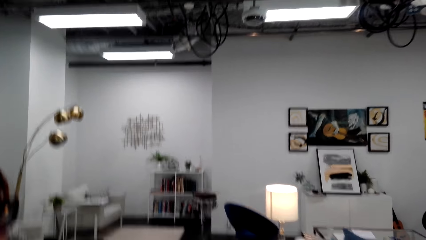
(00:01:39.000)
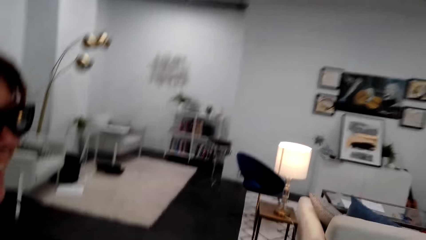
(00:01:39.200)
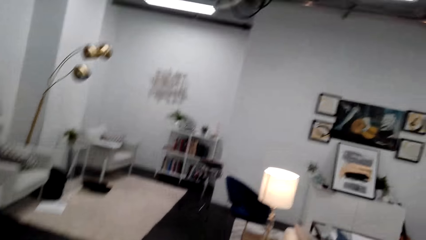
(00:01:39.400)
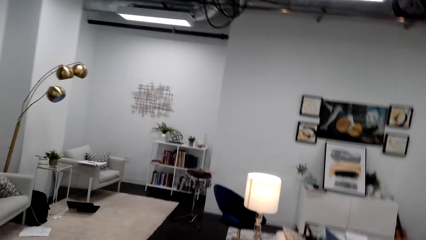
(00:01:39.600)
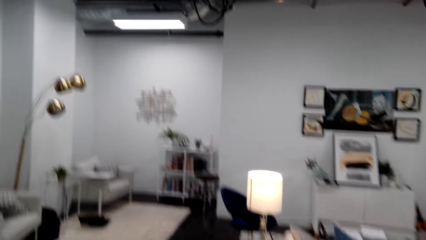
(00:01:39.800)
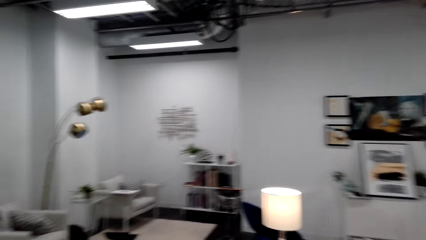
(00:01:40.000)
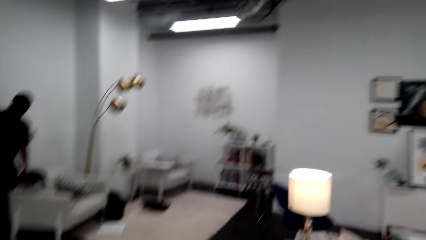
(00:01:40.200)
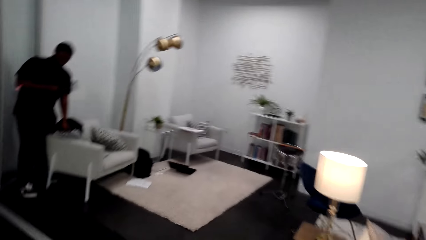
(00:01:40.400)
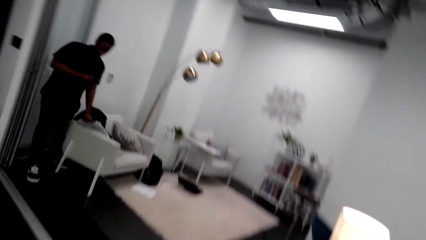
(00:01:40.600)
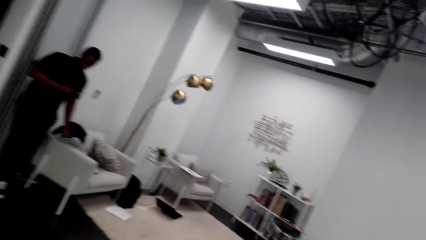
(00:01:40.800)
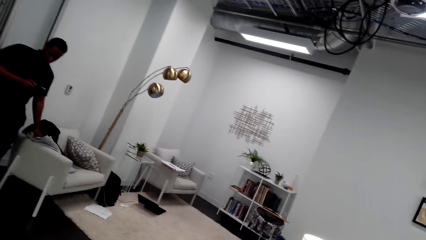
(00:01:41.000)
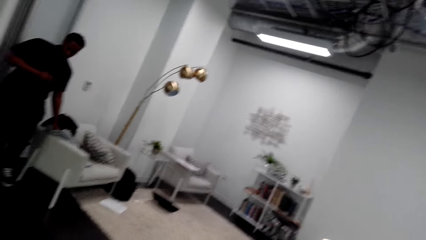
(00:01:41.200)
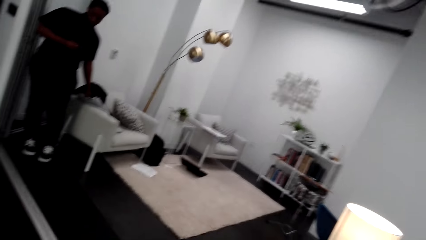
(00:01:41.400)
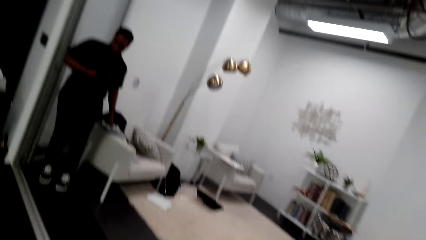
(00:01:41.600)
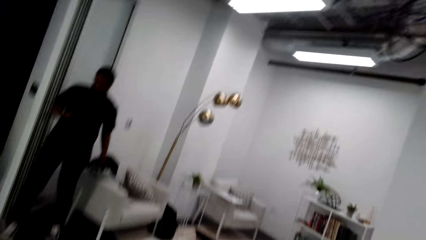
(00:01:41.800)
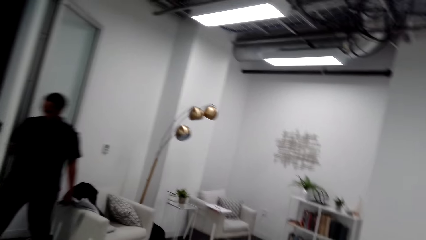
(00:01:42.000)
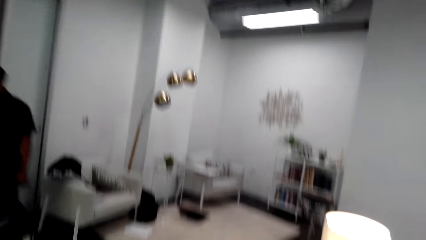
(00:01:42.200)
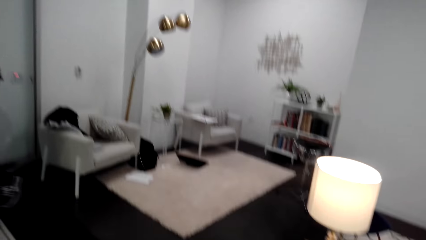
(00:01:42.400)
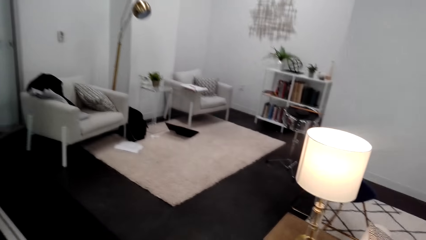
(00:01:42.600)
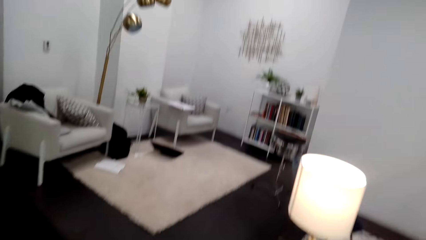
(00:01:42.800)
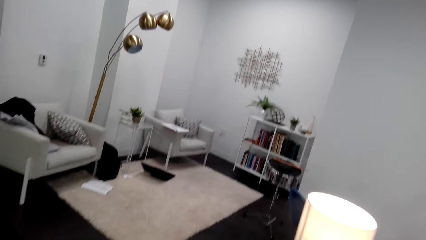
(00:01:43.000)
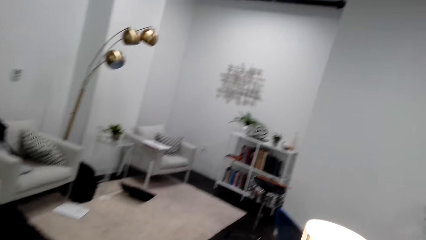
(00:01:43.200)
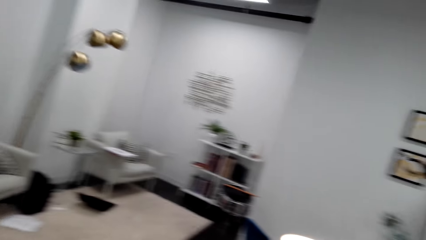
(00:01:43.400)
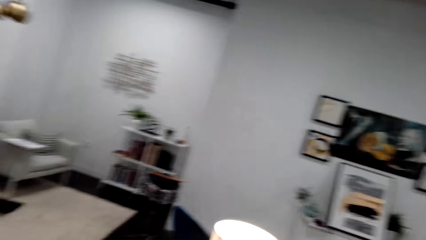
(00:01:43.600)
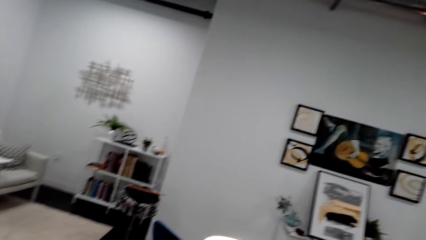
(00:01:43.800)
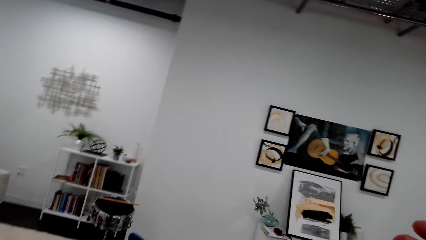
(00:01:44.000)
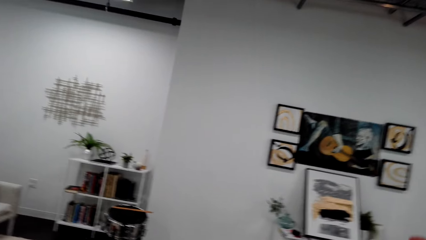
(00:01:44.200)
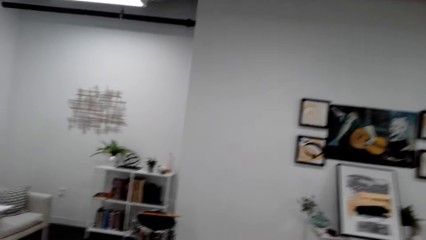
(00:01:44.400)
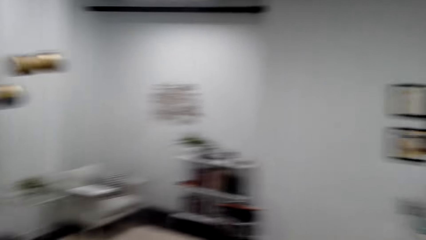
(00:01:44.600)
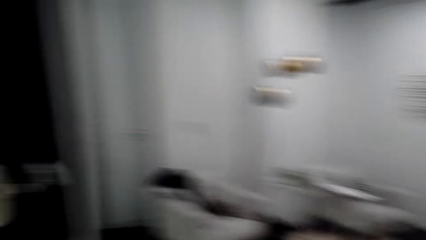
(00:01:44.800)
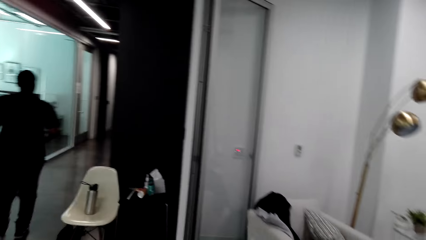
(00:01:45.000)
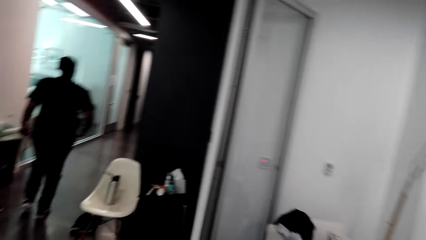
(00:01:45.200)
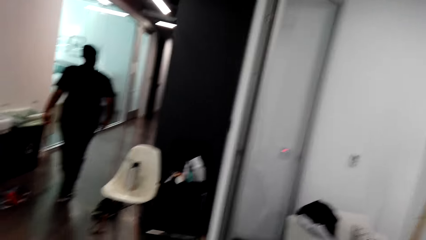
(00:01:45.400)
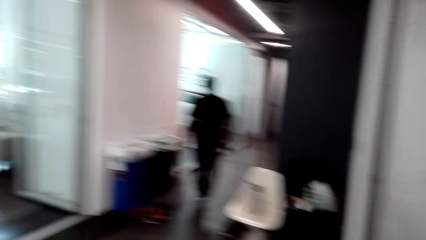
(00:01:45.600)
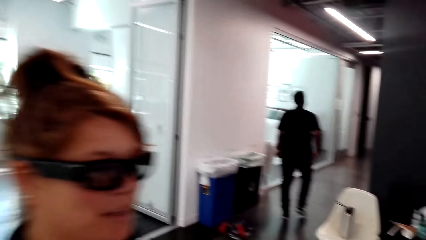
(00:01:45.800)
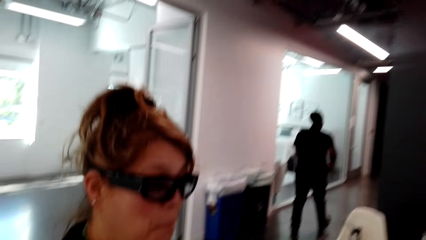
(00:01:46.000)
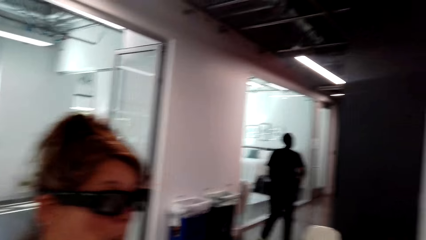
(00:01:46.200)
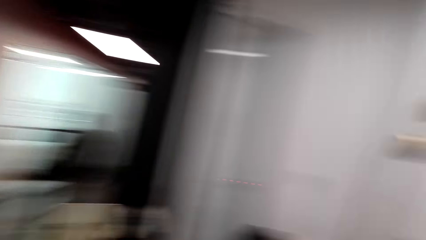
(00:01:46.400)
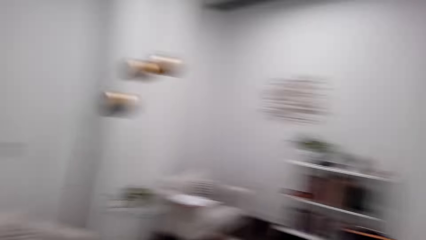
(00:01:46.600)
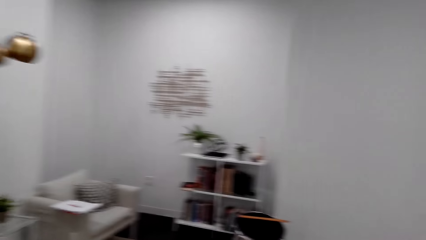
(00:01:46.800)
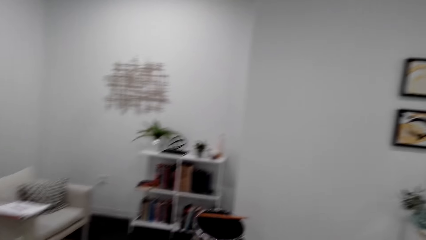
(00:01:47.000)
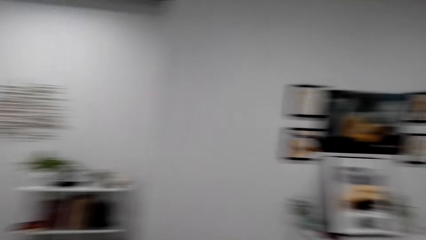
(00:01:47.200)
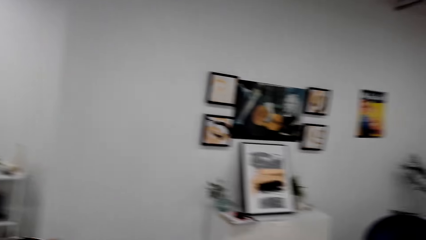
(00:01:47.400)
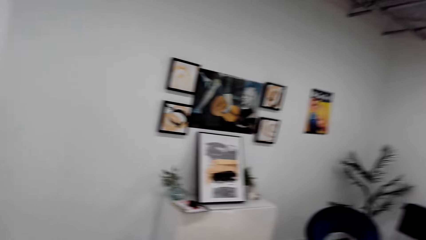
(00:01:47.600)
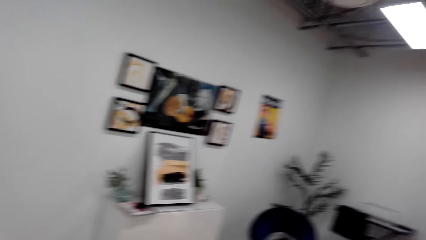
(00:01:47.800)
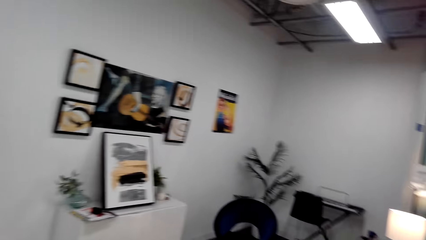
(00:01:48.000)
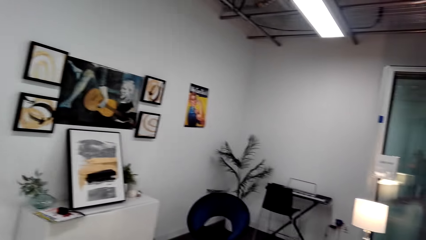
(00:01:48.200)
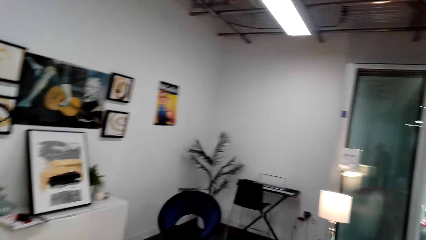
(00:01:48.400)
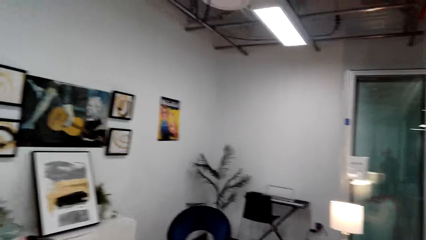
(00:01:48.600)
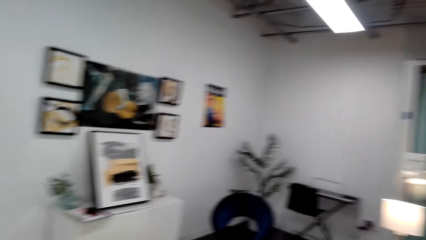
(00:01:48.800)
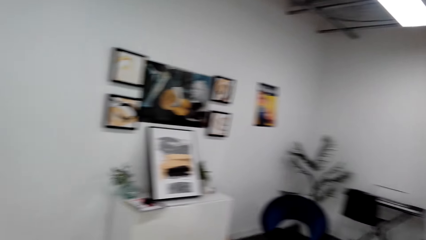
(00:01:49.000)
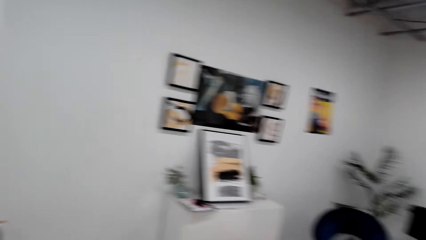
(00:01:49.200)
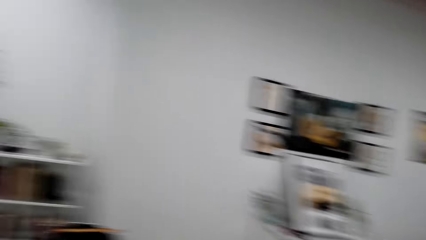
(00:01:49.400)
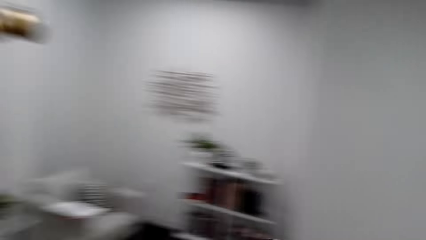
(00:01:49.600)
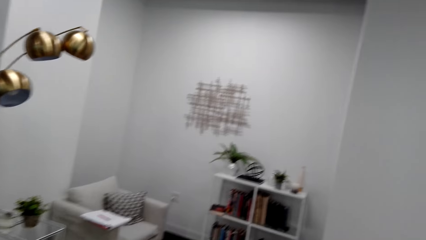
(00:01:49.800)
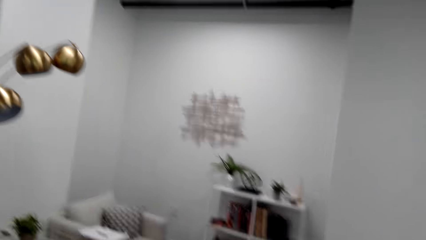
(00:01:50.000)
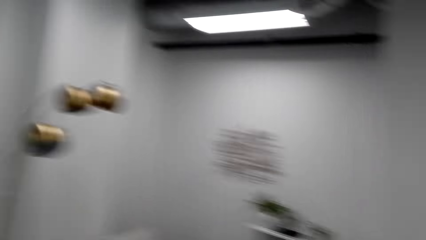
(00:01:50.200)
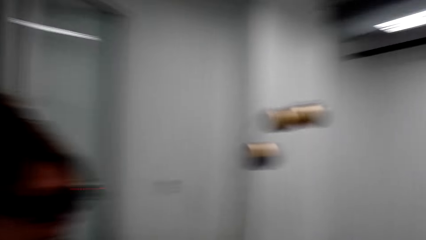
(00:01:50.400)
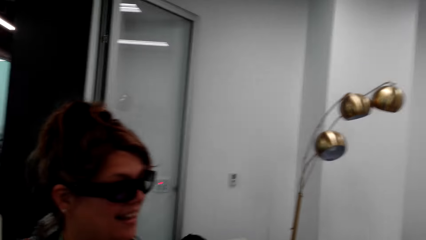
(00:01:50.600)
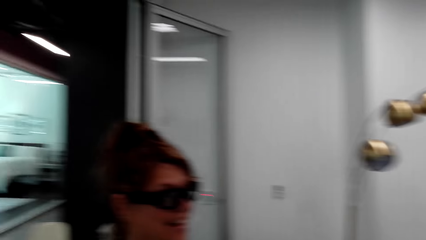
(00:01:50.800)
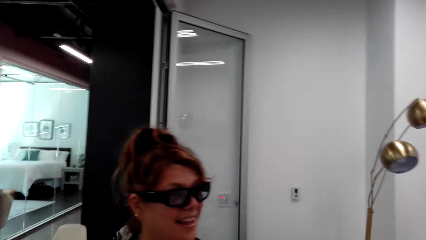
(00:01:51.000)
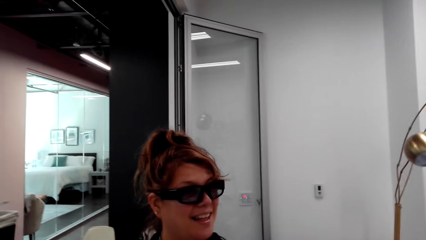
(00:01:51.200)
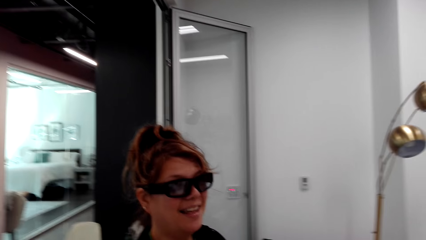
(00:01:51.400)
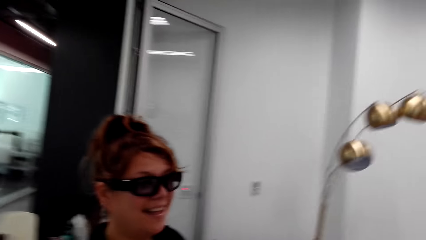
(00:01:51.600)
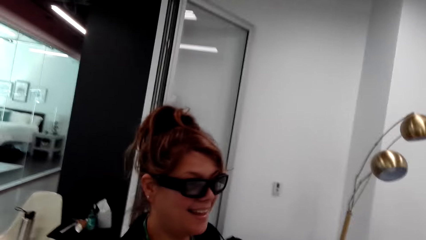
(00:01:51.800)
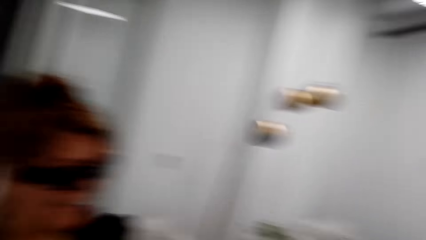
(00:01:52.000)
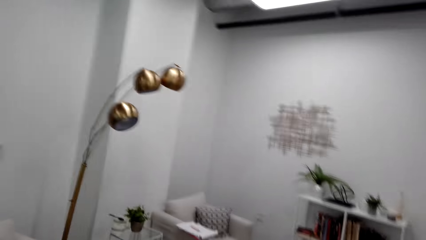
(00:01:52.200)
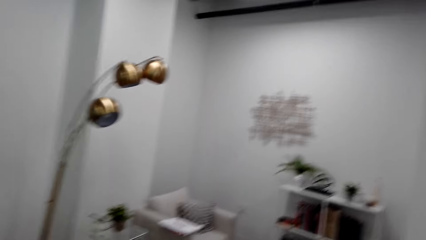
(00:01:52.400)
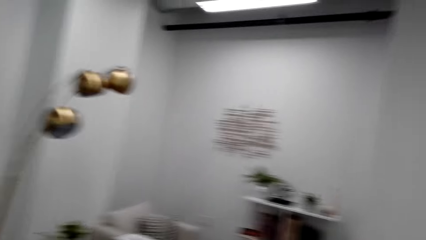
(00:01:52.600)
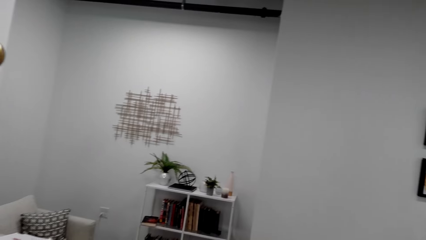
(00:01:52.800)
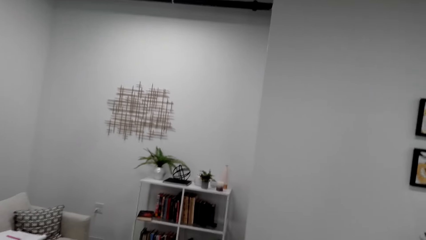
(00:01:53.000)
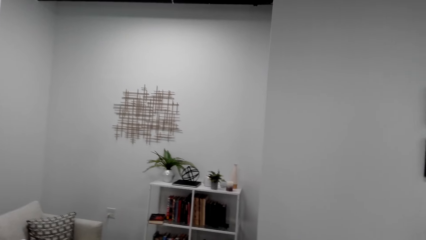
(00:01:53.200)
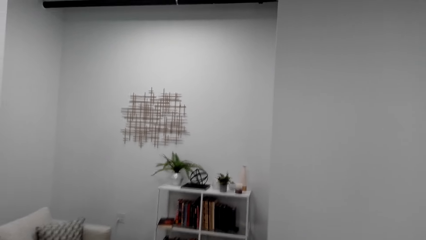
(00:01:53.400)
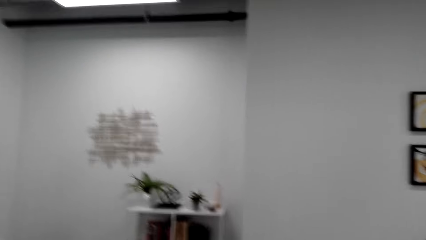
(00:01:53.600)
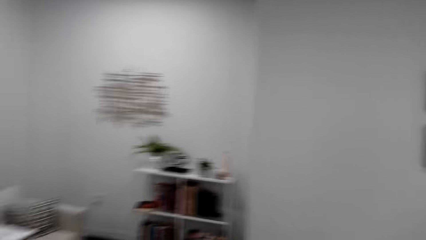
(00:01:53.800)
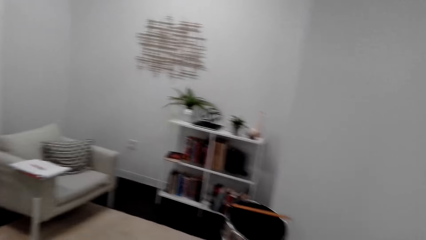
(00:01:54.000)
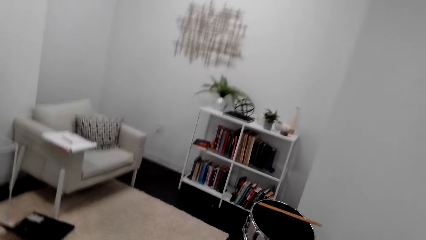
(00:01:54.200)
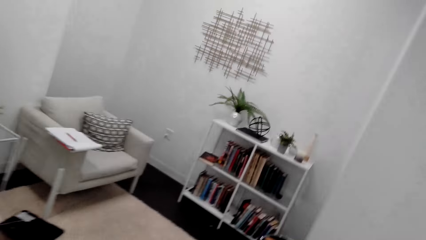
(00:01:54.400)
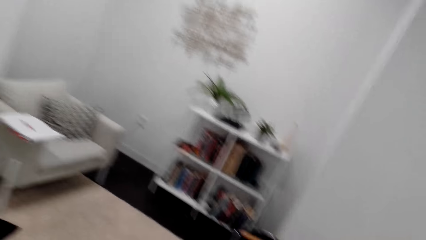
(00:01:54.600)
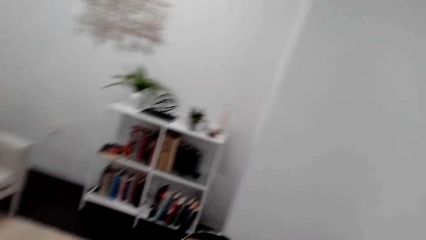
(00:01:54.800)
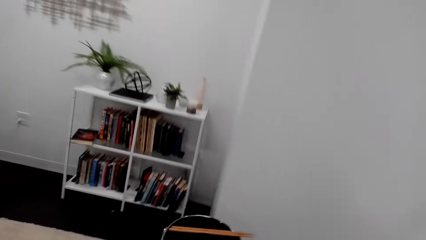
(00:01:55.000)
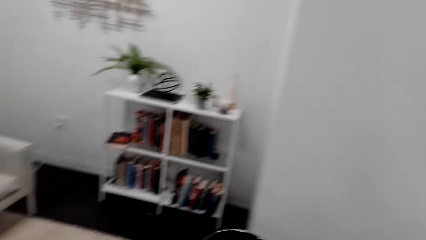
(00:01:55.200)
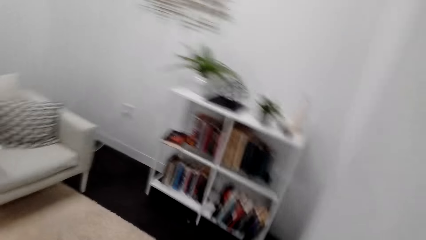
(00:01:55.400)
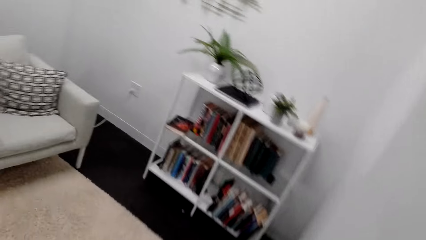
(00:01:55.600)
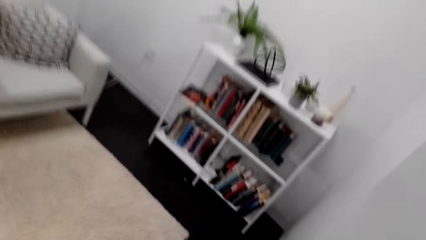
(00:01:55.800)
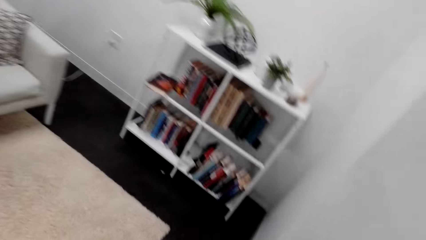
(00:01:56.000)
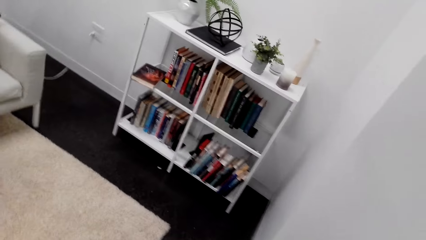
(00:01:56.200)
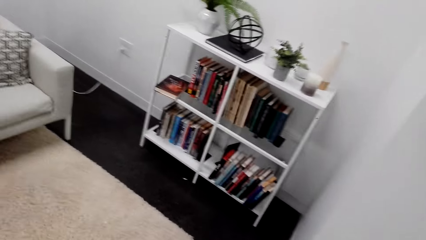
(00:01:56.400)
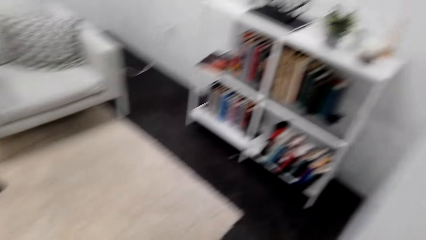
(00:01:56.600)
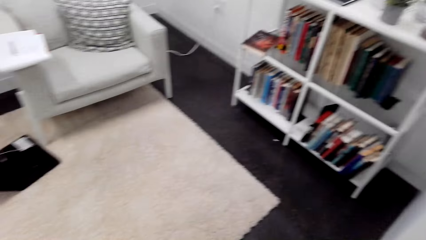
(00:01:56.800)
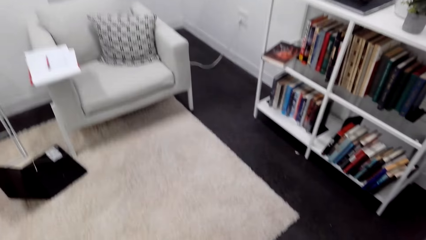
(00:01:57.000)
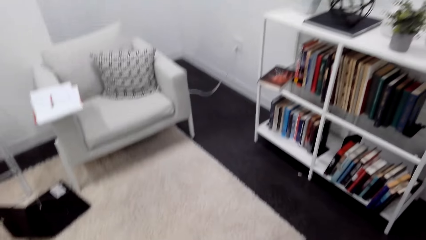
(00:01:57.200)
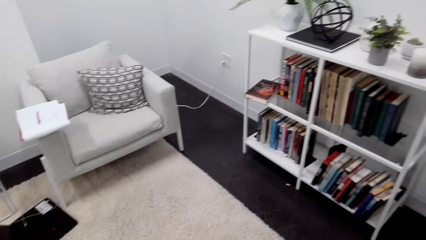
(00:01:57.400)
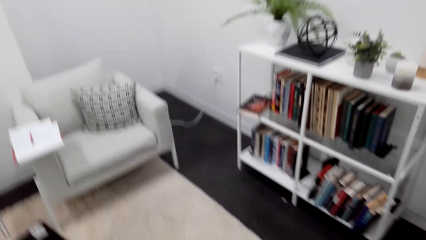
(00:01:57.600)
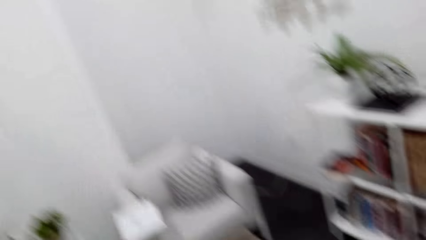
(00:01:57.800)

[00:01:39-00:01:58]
A person stares at a phone. The person walks around. The camera wearer looks around. The person walks around. The camera wearer looks around. Another person looks around. The camera wearer looks around.
